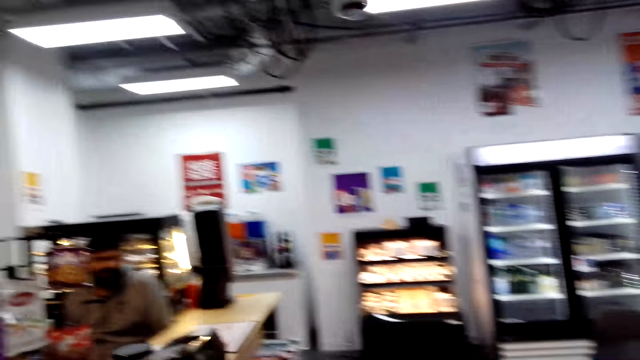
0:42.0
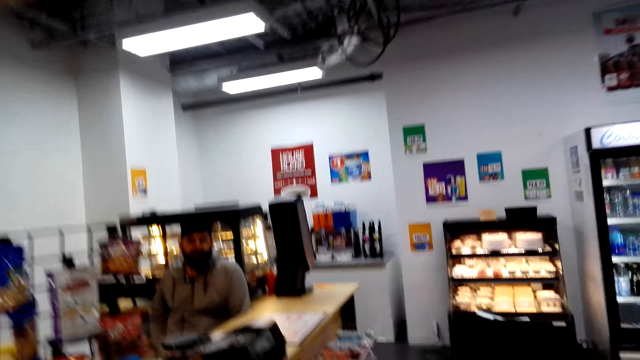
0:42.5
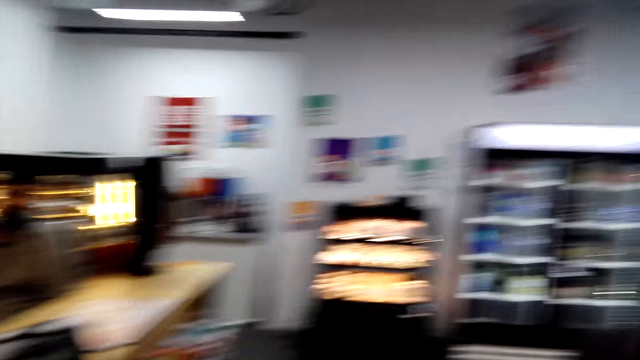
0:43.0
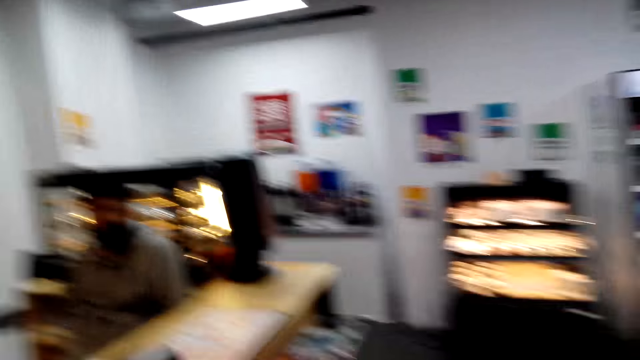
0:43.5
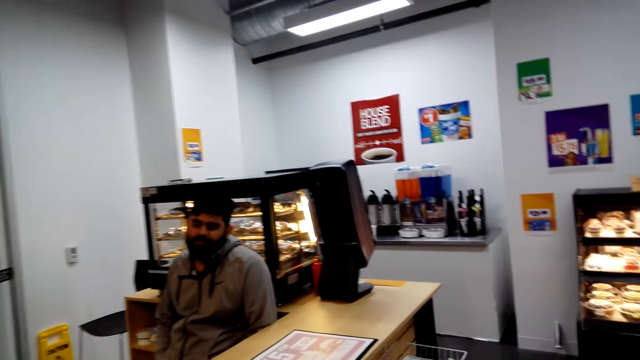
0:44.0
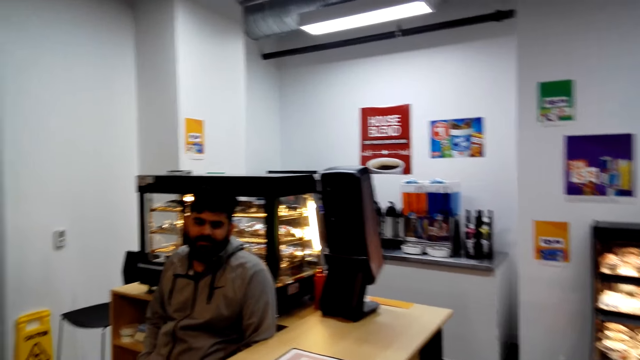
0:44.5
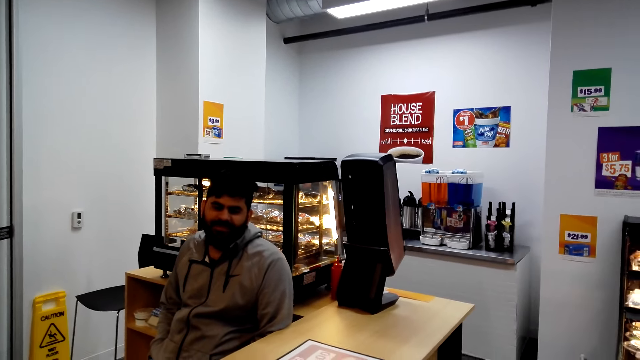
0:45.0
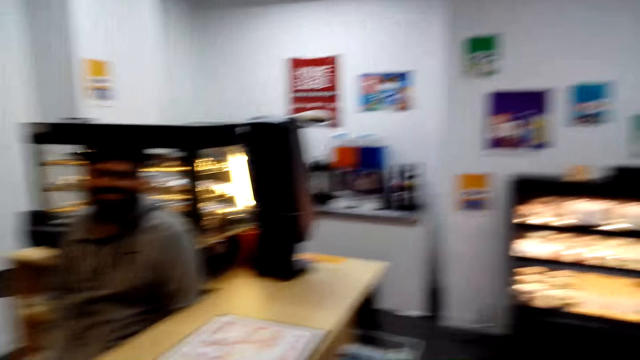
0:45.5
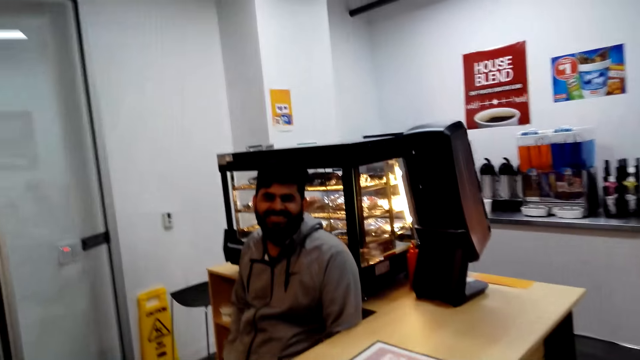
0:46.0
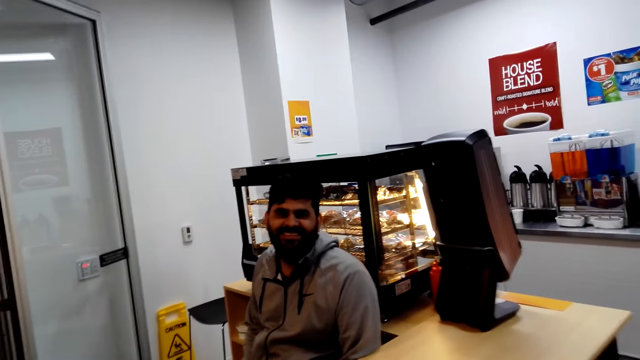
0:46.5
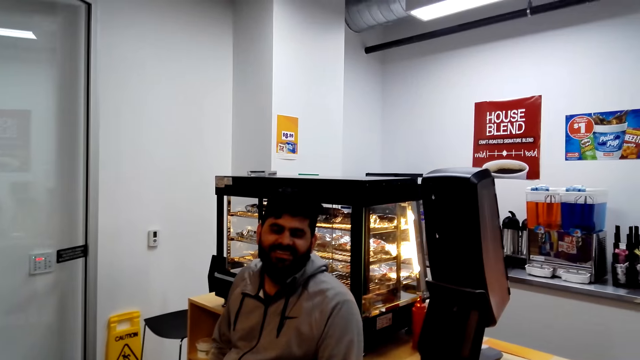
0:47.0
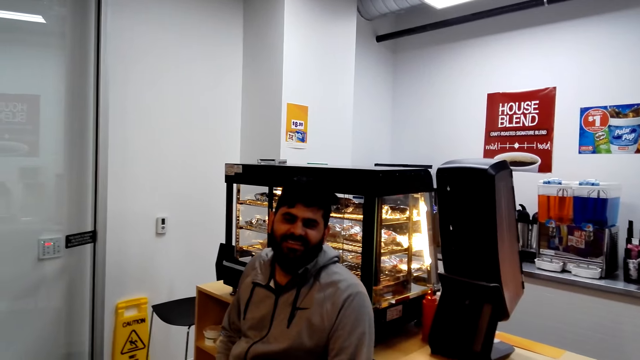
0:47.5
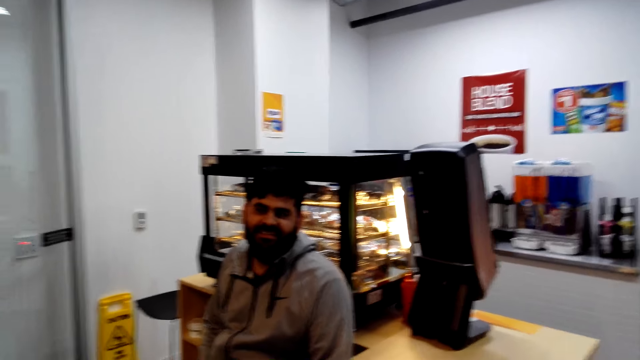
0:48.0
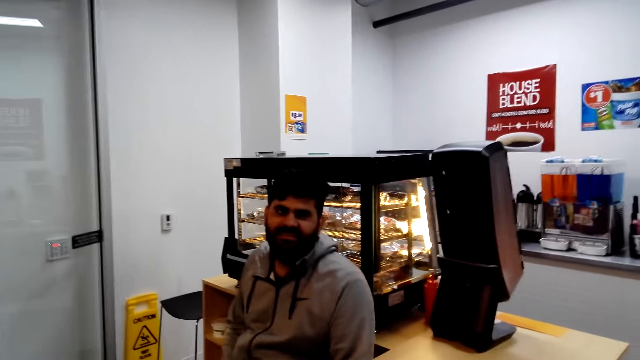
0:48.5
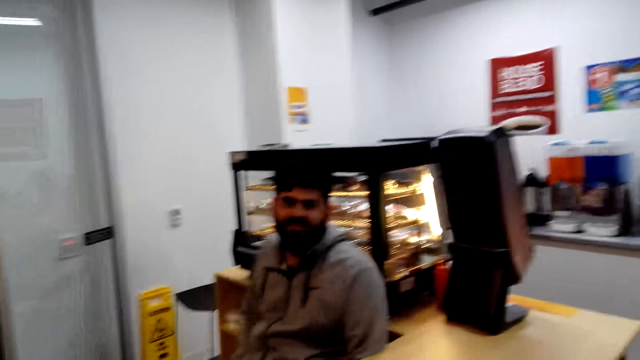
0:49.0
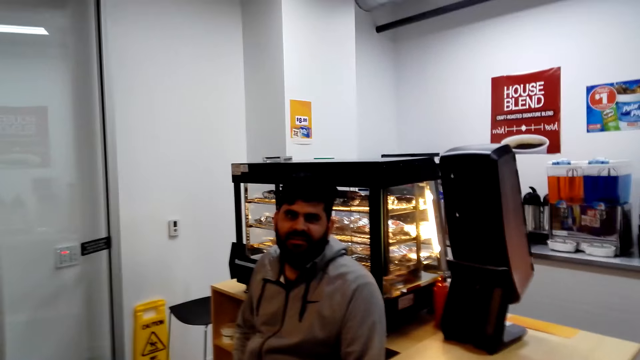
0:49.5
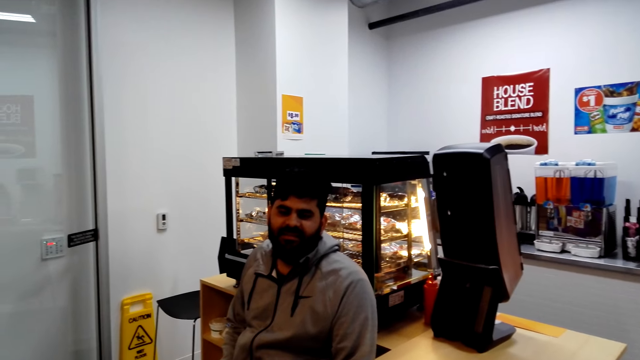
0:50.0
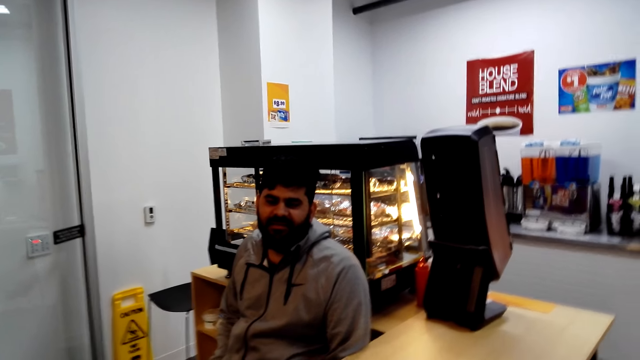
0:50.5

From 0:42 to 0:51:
The cashier talks to the camera wearer. The camera wearer talks to the cashier. The cashier talks to the camera wearer. The camera wearer talks to the cashier.

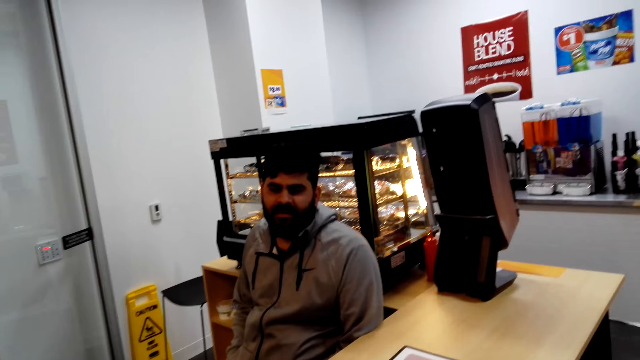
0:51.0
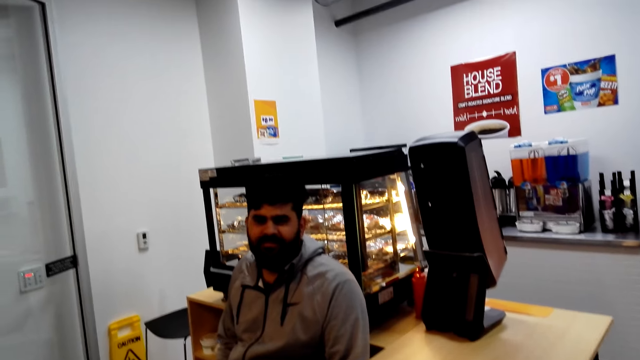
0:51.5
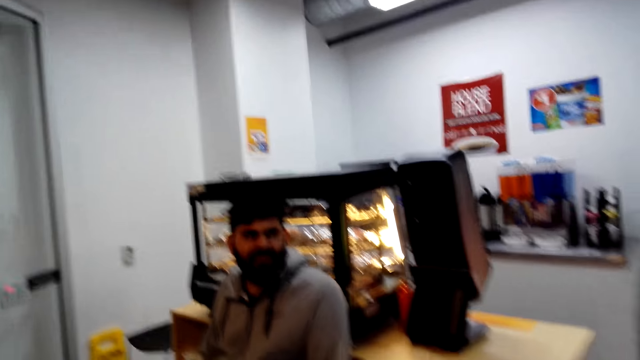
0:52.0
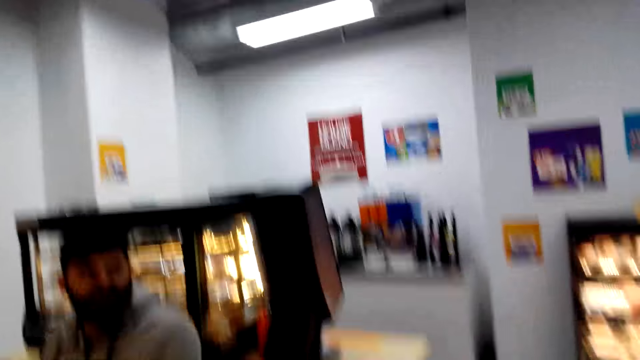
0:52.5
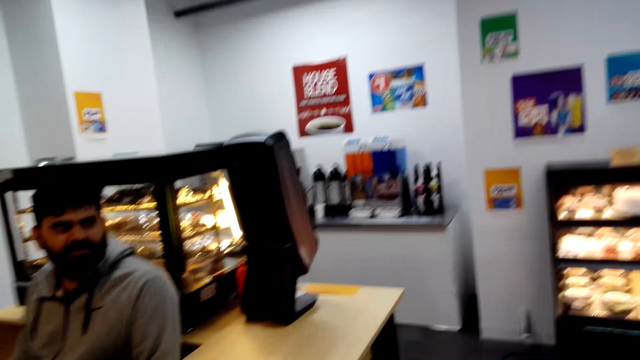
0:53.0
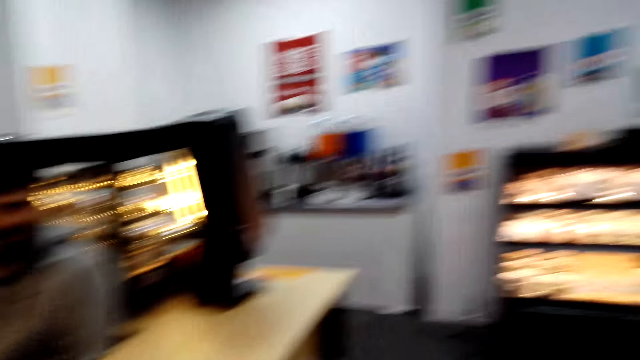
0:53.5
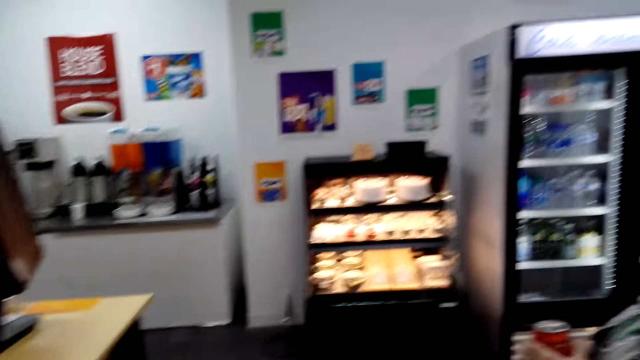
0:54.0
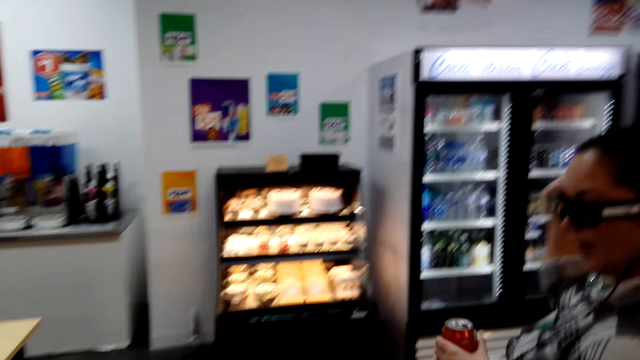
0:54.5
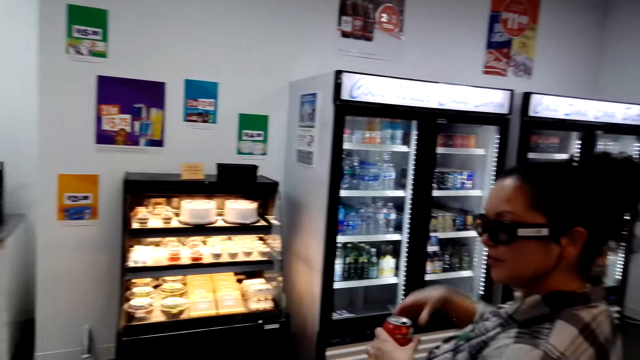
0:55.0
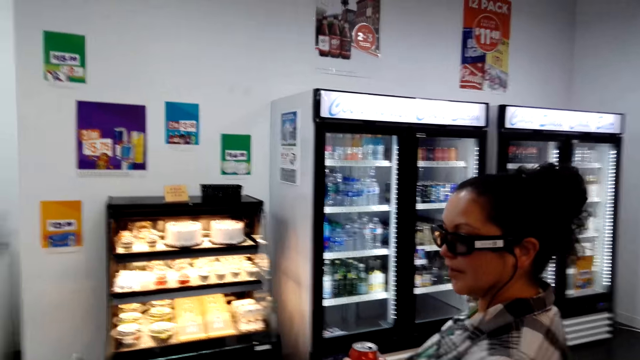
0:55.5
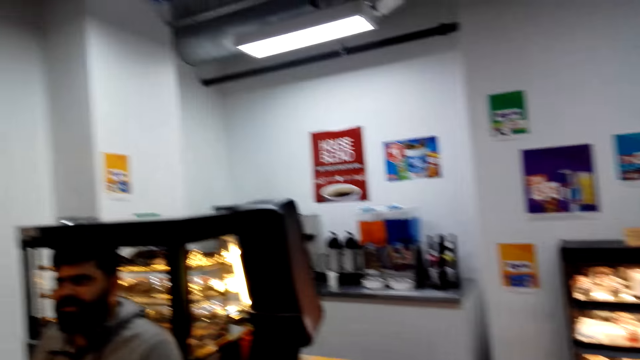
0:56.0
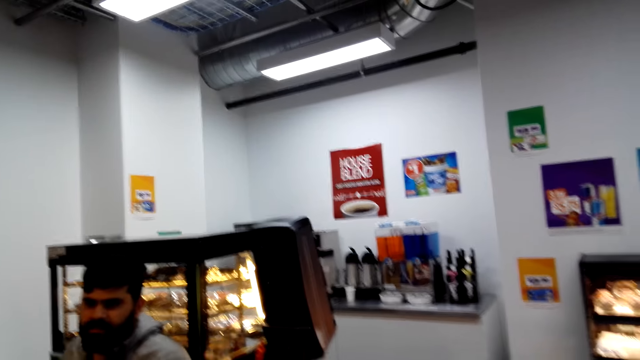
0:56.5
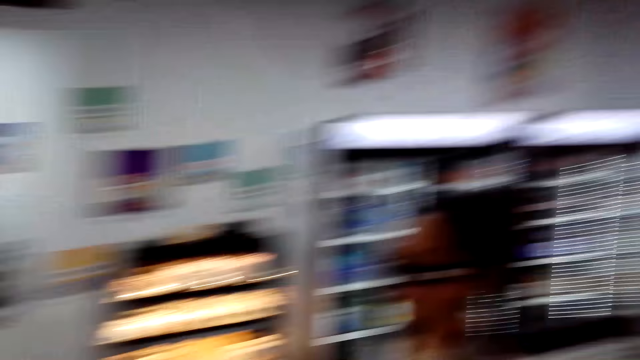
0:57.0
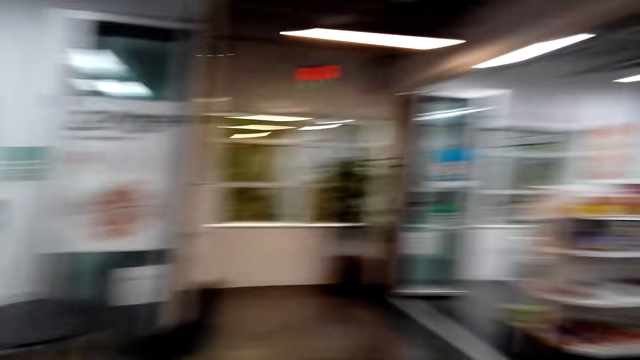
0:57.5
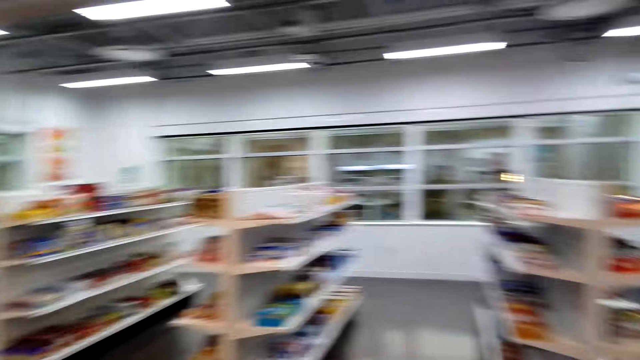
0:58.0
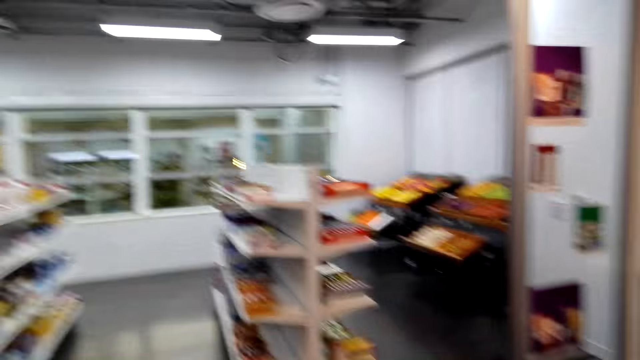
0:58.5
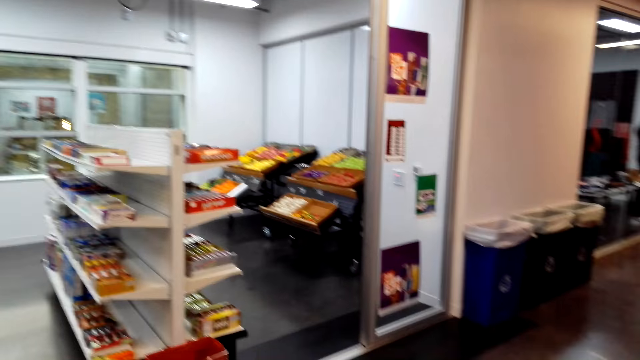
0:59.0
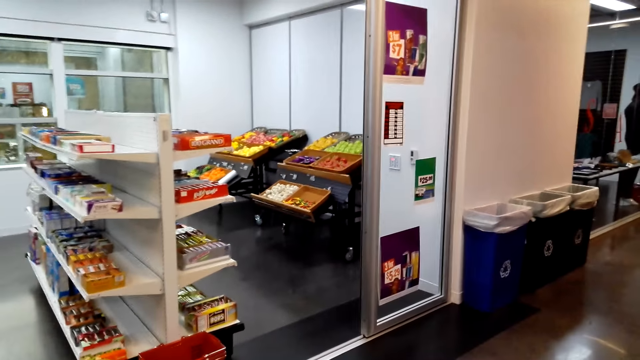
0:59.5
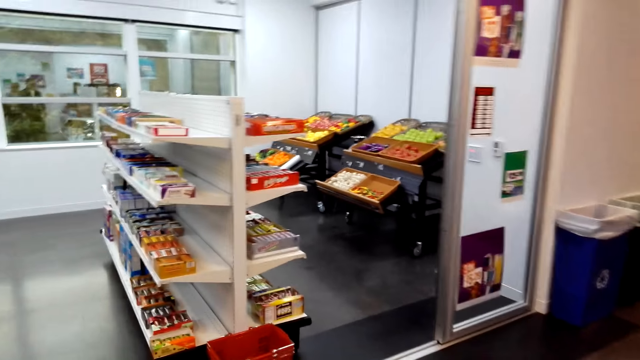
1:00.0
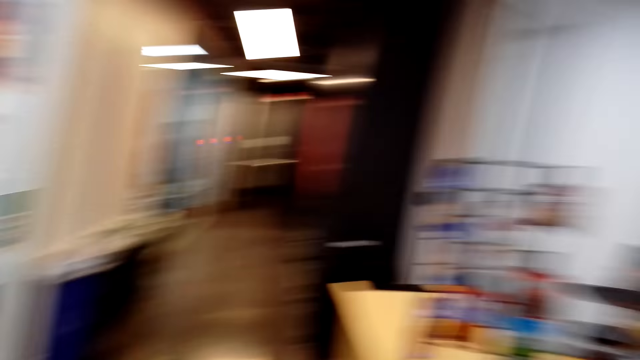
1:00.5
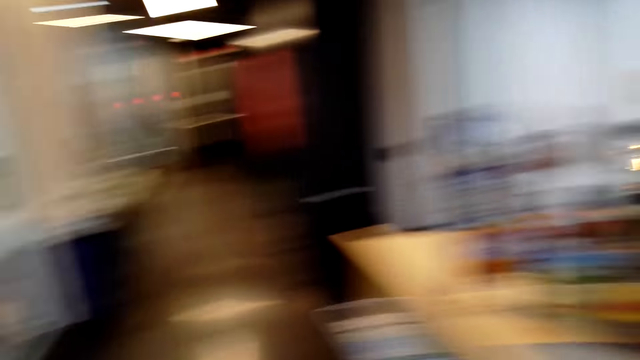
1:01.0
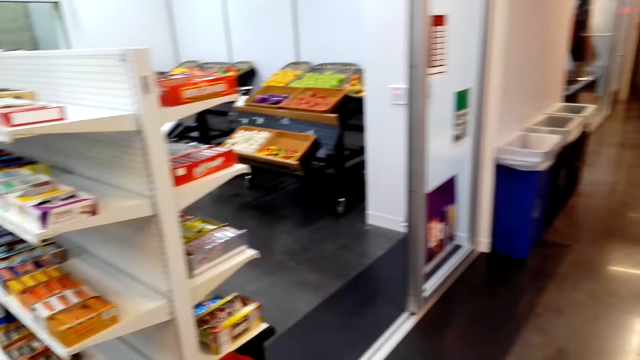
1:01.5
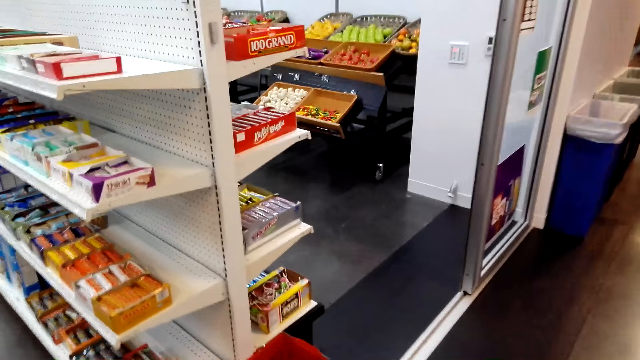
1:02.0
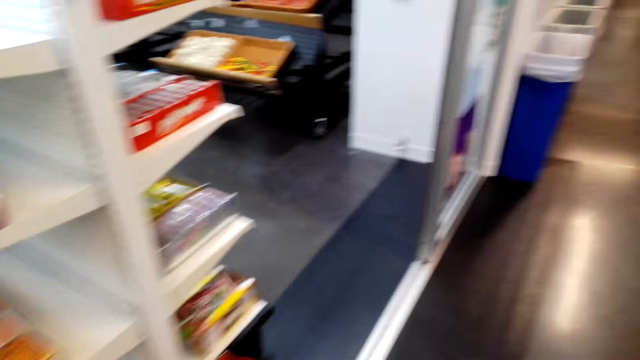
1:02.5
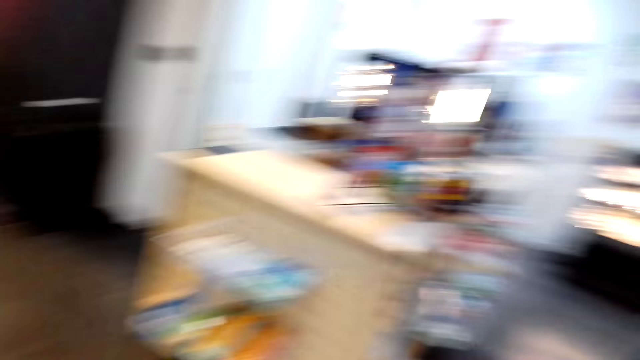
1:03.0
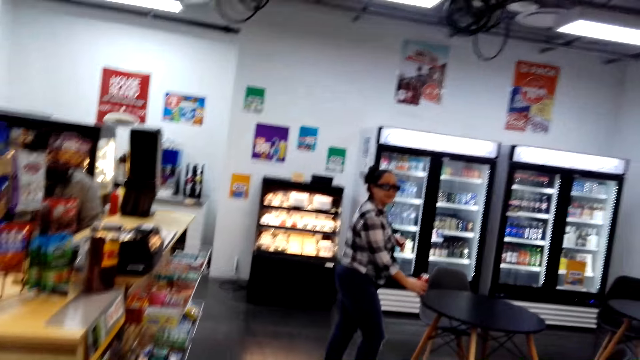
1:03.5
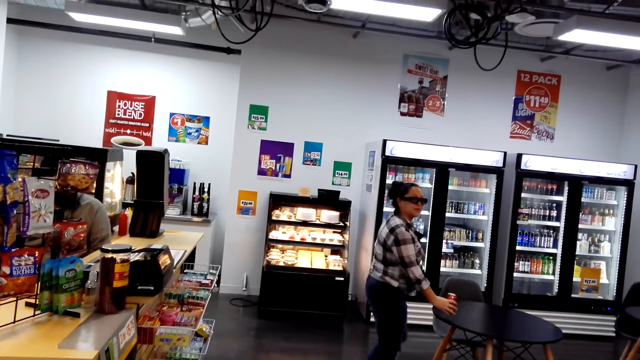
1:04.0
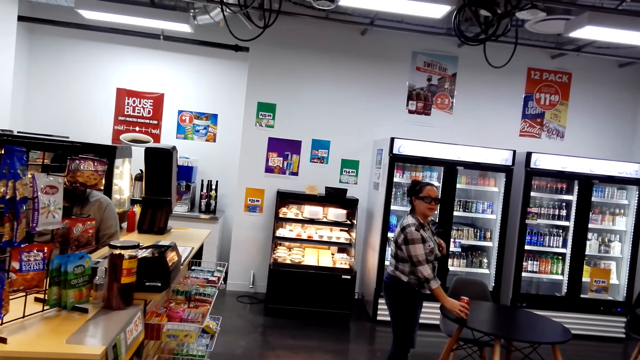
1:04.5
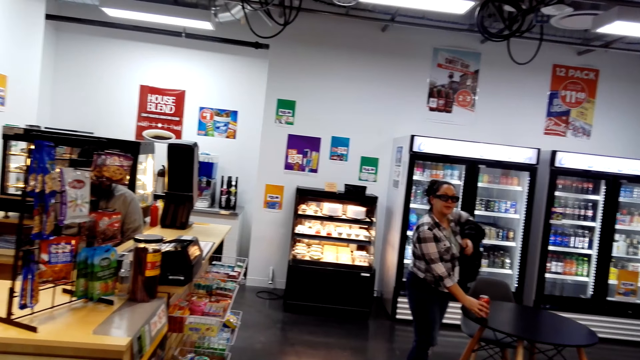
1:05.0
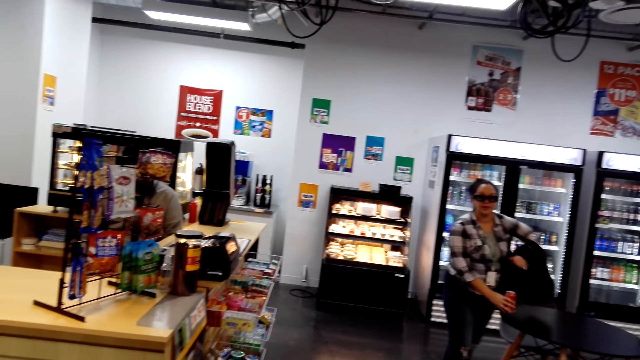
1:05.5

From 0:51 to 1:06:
The cashier talks to the camera wearer. The camera wearer talks to the cashier. The woman talks to a man. The man talks to the woman. The camera wearer looks around. The cashier talks to the camera wearer. The camera wearer looks around. They talk to the cashier. They look around. The cashier talks to the camera wearer. The woman talks to the camera wearer. The woman talks to the camera wearer again. The camera wearer looks at the woman.
